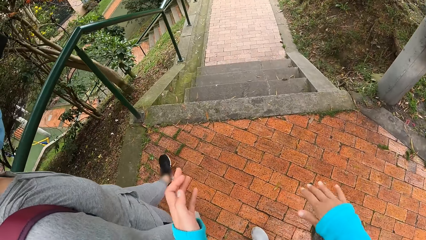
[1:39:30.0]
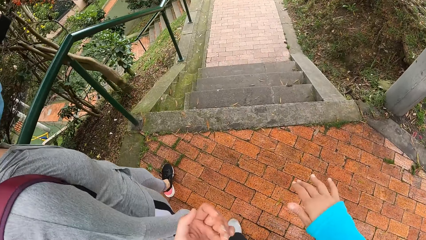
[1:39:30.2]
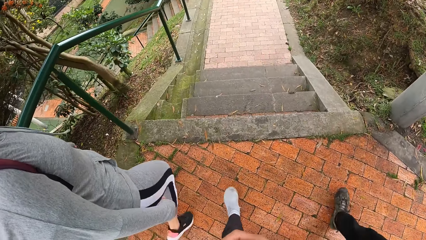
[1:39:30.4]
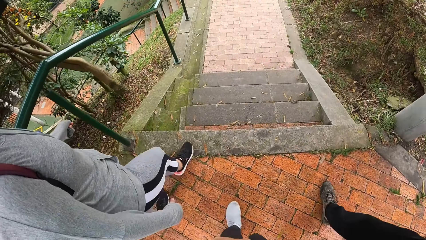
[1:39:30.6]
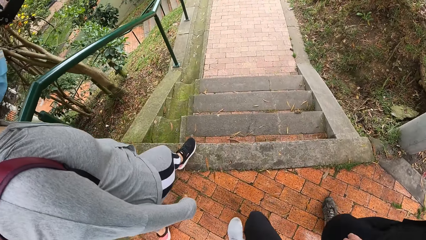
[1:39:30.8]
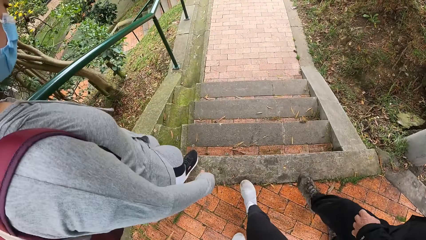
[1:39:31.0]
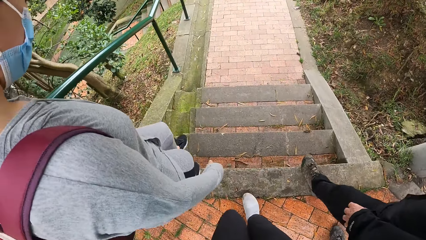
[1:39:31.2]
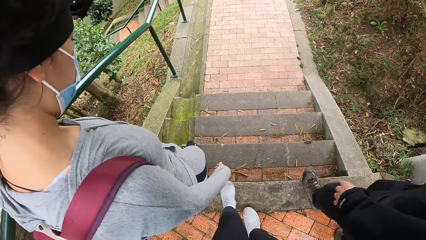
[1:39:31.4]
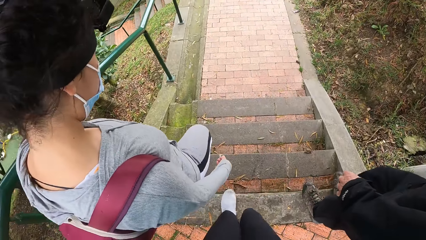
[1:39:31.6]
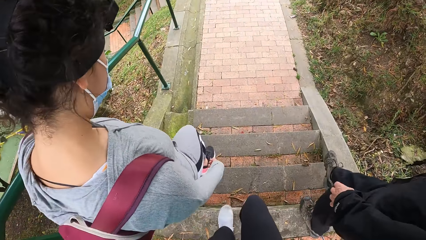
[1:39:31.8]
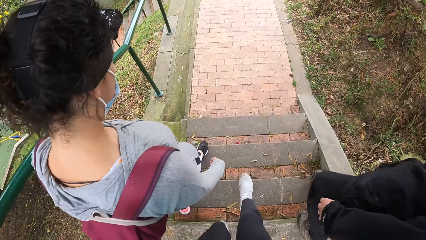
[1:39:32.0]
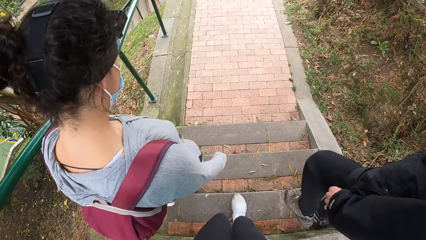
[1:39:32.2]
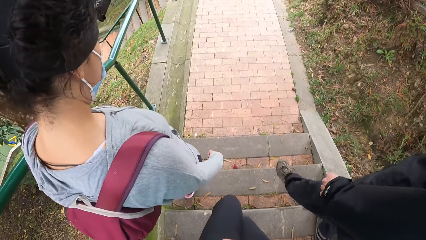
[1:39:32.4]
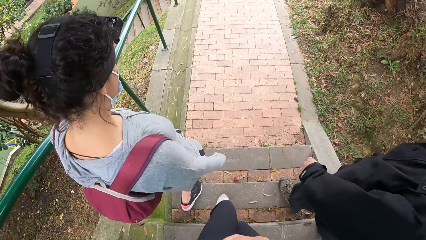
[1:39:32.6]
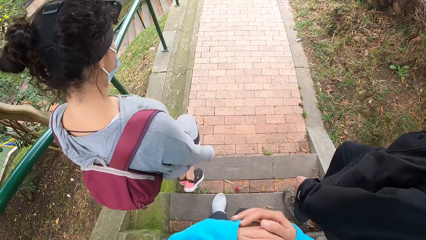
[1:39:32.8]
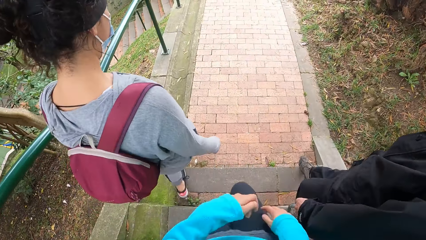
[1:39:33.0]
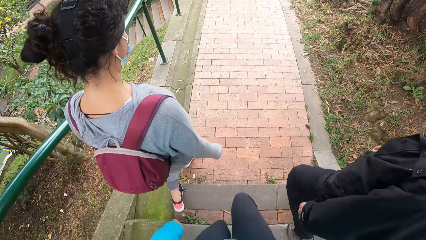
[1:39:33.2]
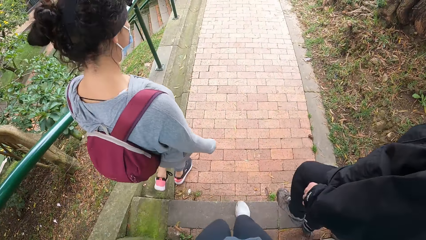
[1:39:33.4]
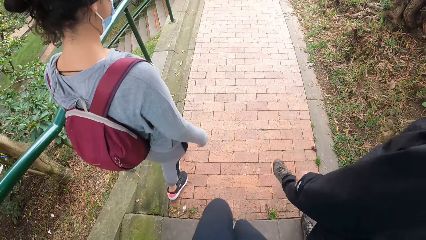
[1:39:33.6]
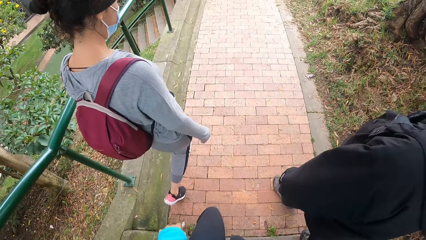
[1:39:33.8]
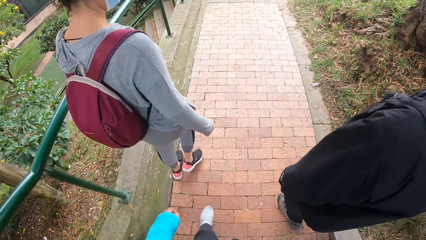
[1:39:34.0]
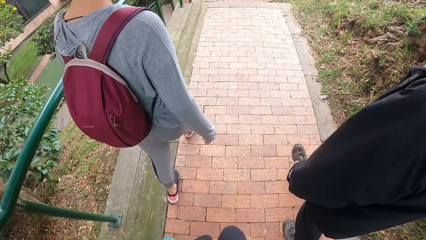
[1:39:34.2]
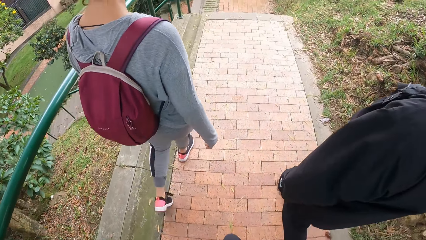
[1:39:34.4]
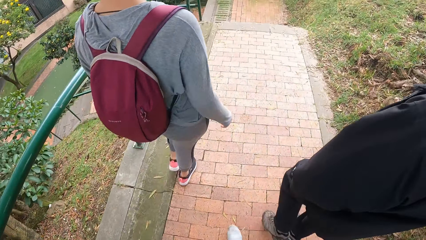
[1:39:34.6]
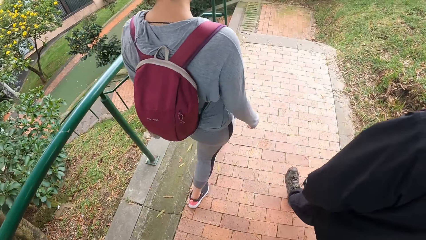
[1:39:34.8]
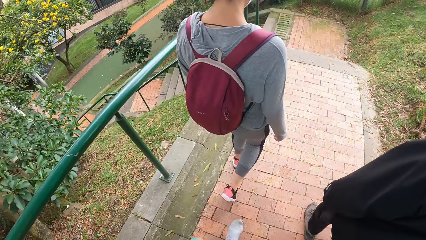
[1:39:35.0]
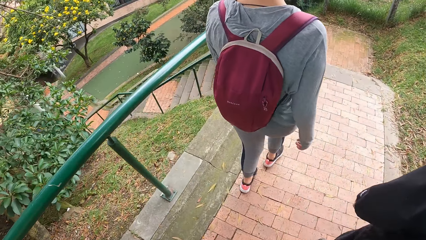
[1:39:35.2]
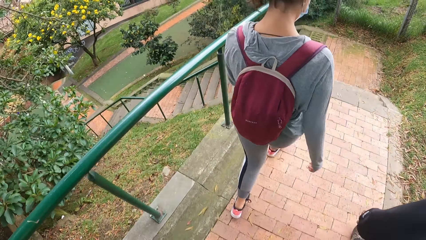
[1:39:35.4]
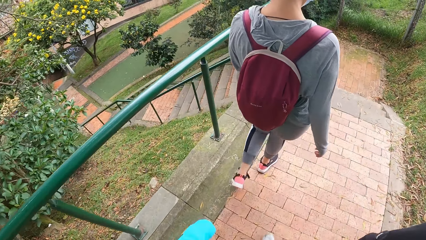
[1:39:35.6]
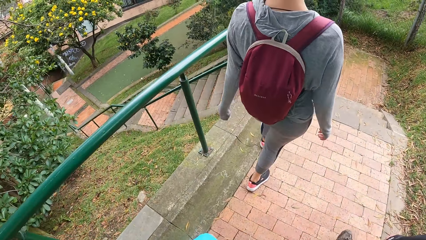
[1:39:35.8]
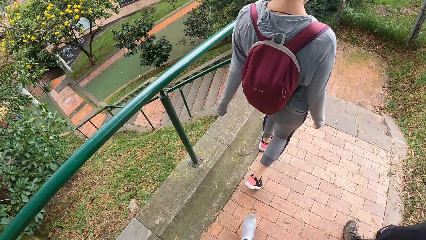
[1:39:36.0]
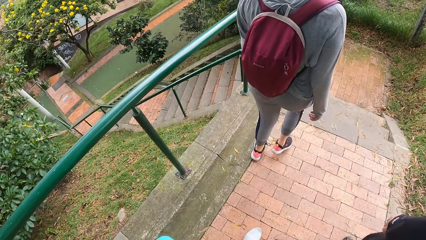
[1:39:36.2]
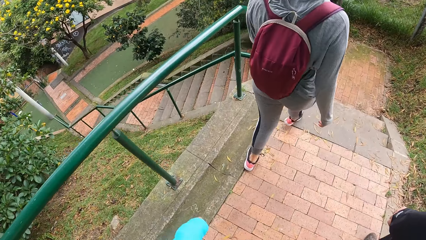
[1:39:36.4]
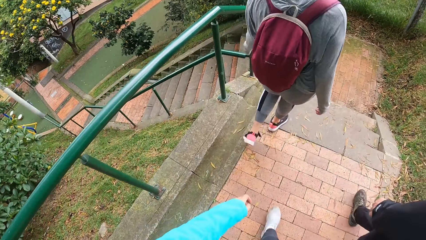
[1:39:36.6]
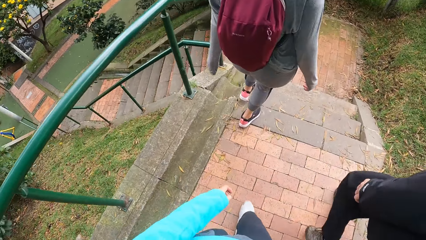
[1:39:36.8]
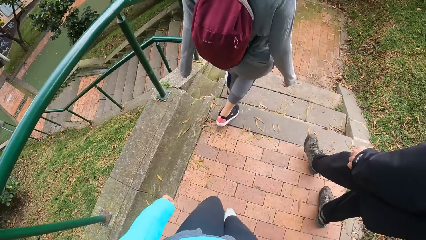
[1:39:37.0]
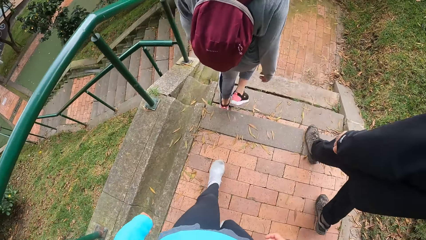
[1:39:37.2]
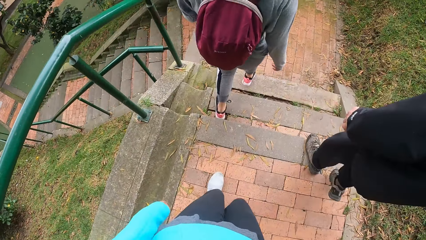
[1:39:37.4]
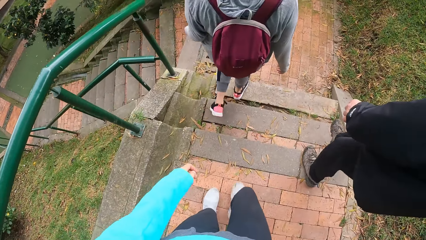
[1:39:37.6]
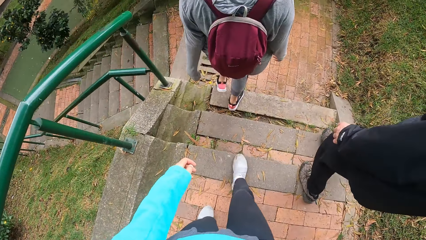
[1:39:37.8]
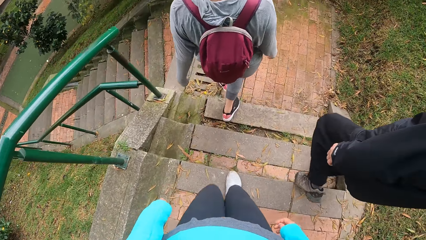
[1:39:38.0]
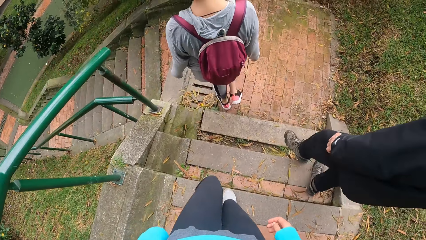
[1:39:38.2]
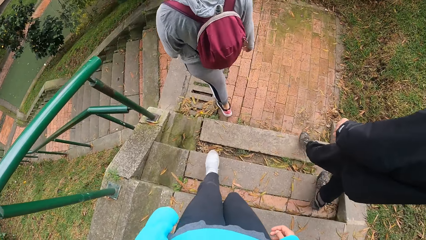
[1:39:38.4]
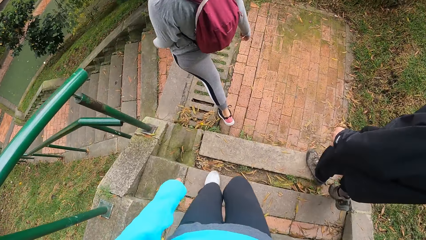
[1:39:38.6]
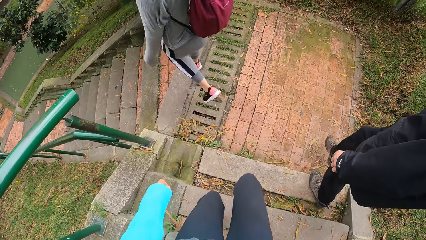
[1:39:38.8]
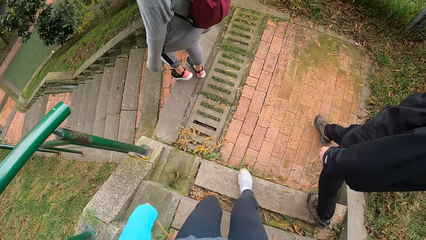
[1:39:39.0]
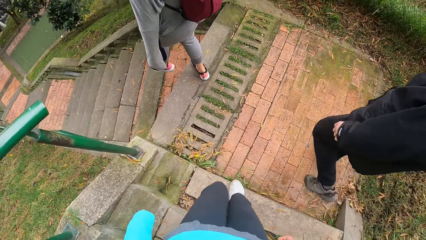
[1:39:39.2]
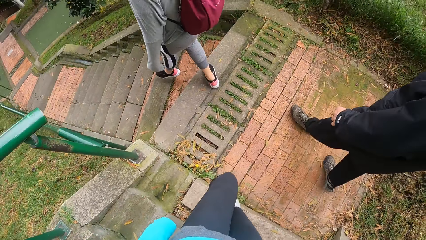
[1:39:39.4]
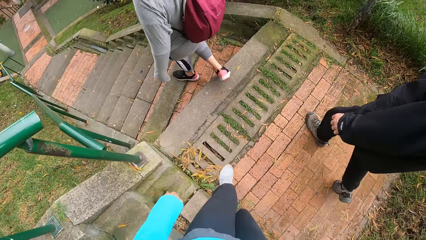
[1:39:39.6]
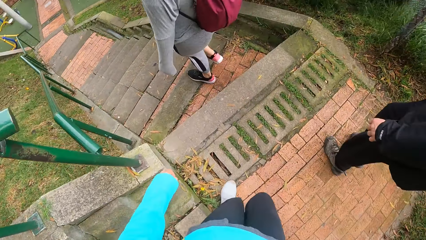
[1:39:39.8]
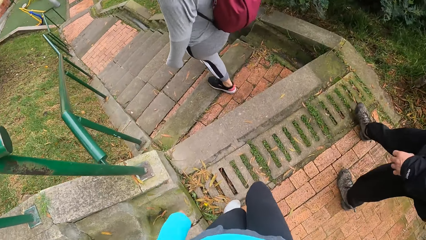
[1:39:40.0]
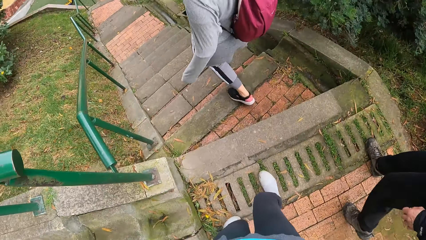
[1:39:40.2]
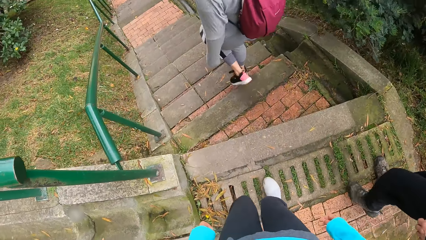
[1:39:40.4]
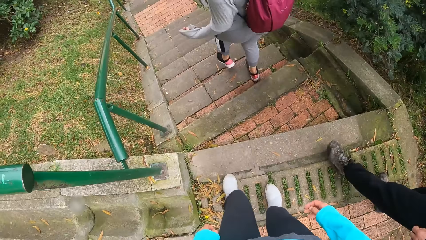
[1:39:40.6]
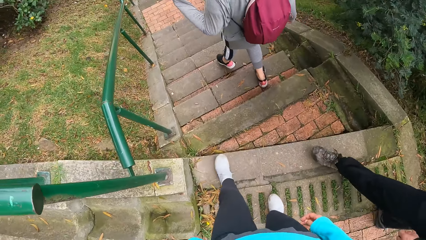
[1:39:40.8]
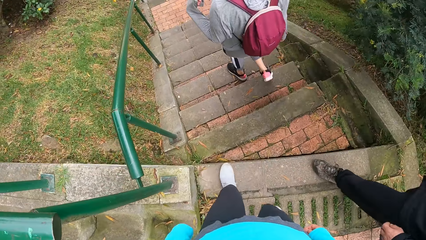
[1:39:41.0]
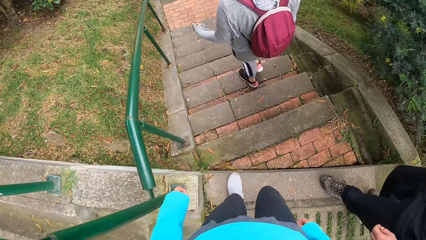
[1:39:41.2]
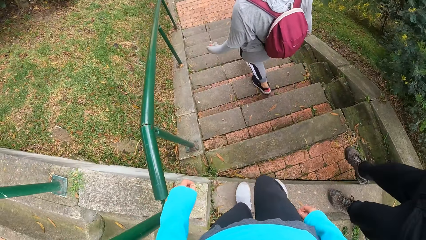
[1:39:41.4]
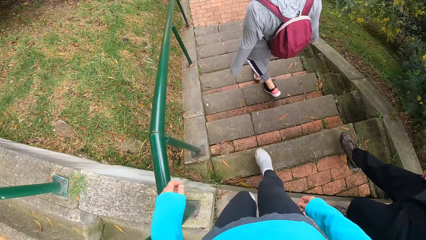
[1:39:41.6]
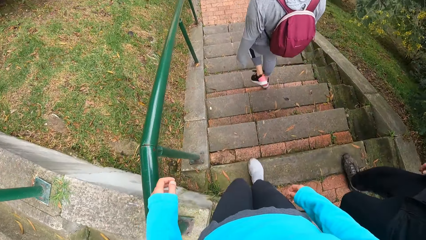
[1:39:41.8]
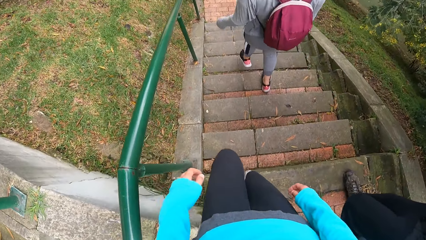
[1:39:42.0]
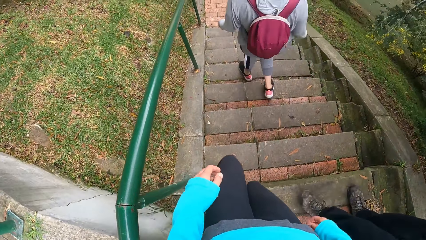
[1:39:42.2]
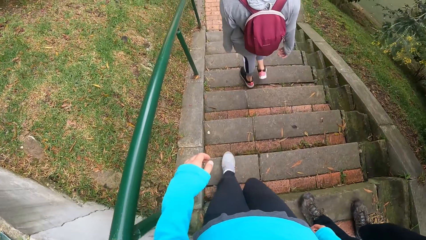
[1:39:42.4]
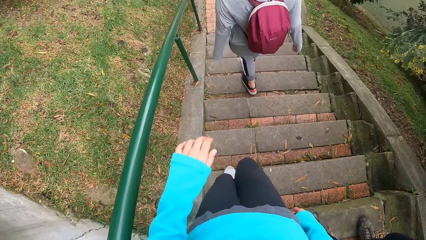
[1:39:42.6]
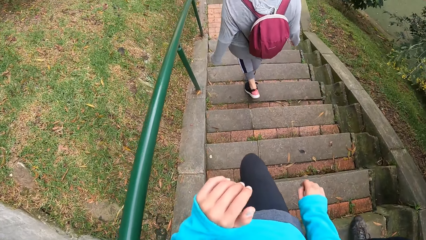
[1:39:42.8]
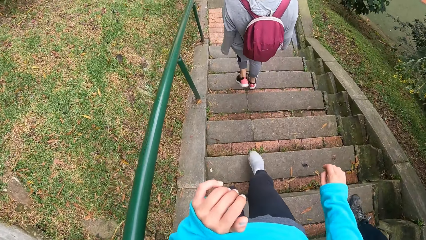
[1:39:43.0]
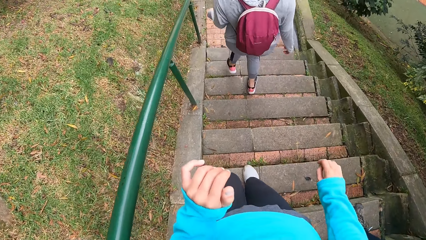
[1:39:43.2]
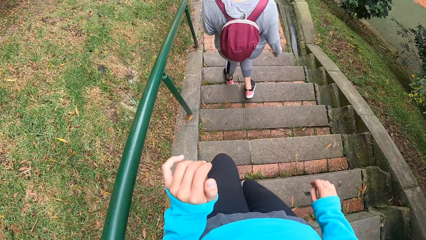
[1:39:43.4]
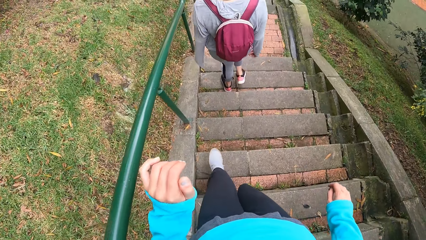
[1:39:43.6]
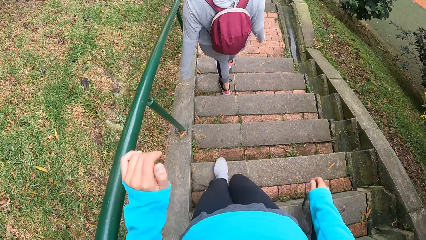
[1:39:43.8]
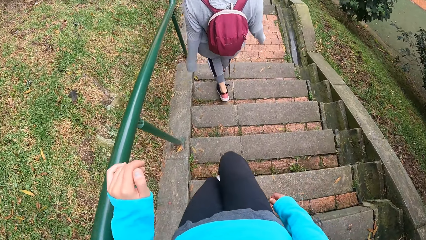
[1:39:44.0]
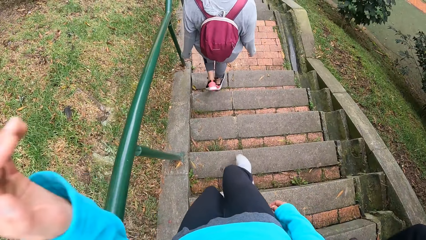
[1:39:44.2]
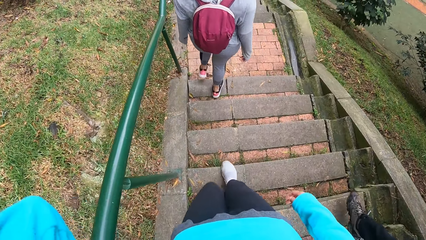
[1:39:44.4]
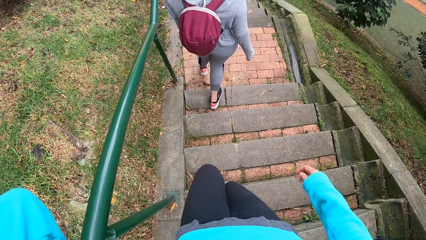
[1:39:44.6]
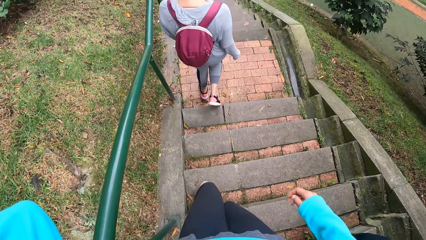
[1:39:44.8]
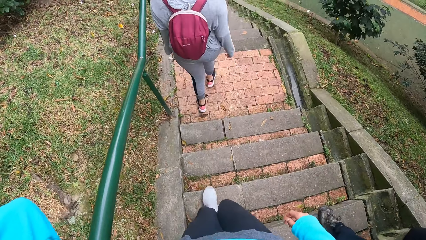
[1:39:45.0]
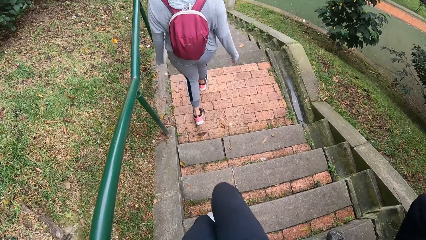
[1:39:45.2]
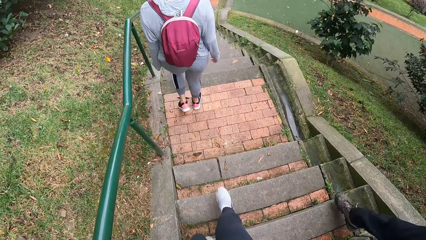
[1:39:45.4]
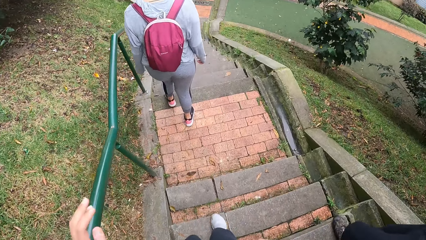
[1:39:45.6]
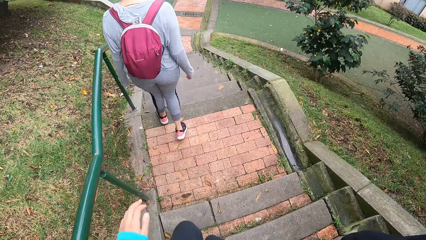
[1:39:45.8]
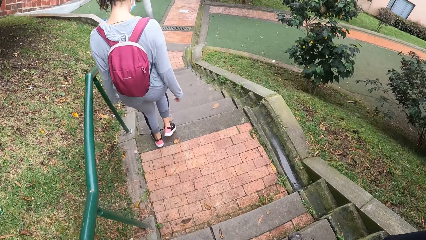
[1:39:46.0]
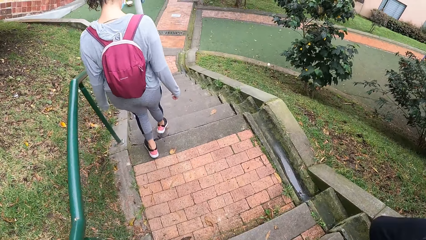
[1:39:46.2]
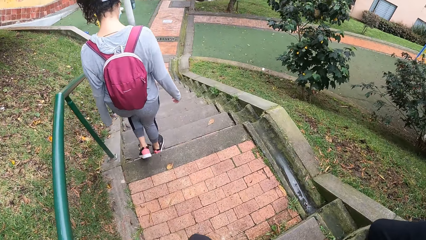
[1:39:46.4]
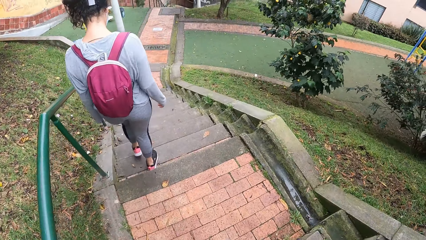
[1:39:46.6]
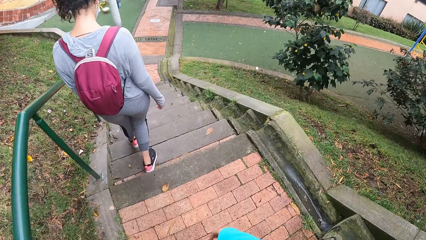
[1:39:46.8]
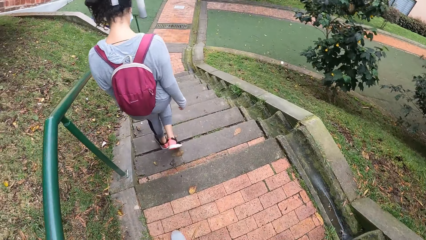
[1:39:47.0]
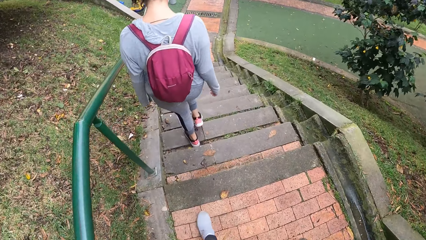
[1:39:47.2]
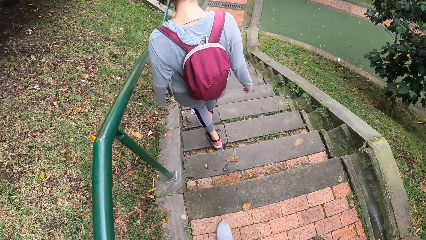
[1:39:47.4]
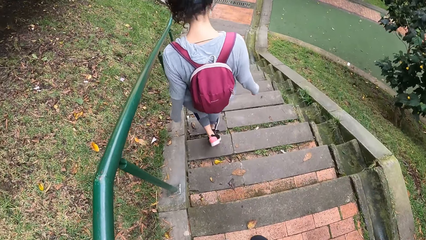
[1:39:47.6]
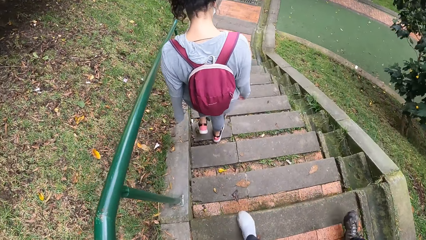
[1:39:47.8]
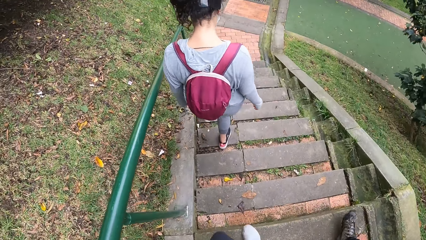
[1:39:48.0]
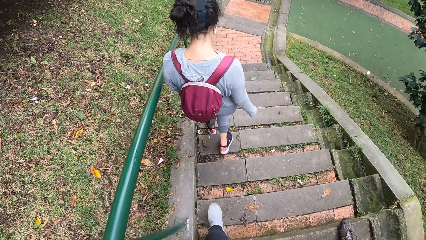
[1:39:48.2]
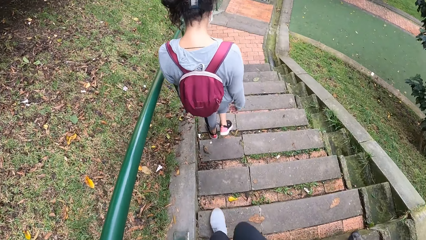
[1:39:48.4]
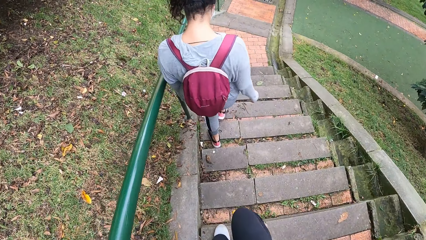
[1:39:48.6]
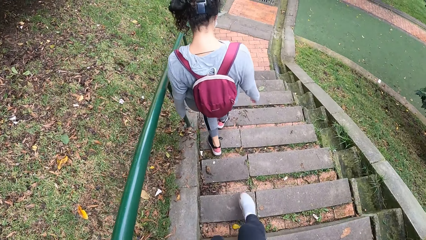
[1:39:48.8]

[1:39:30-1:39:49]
The camera wearer walks down the stairs with a woman and a man. The woman walks on the walkway. The man walks on the walkway. The camera wearer walks on the walkway. The woman walks down the stairs with the man and the camera wearer. She walks down the stairs with the man and the camera wearer again.
